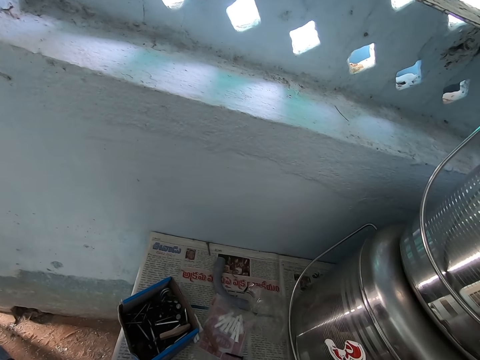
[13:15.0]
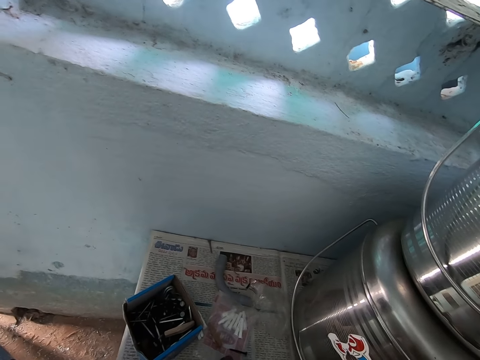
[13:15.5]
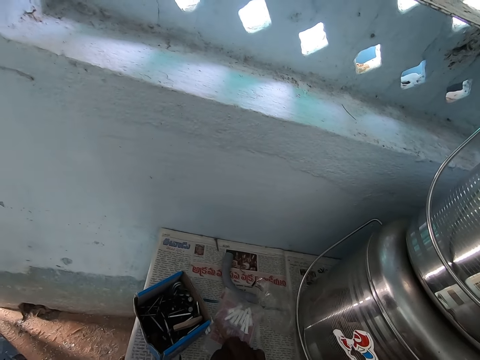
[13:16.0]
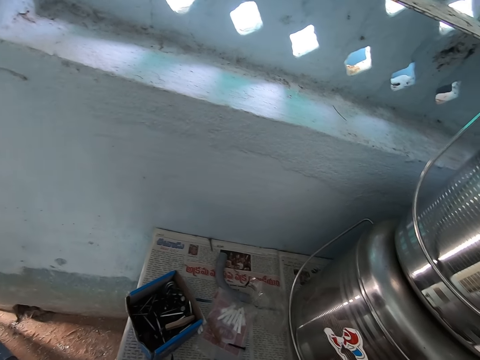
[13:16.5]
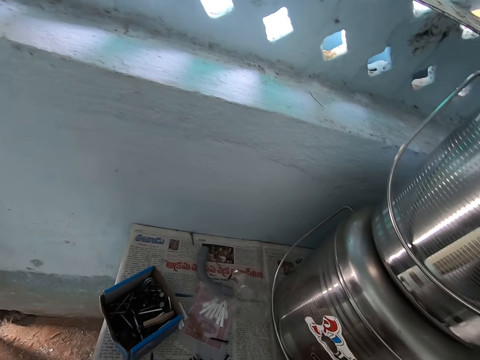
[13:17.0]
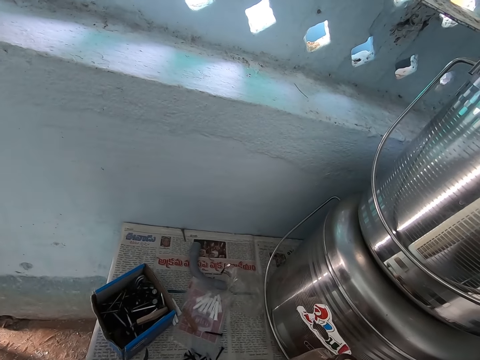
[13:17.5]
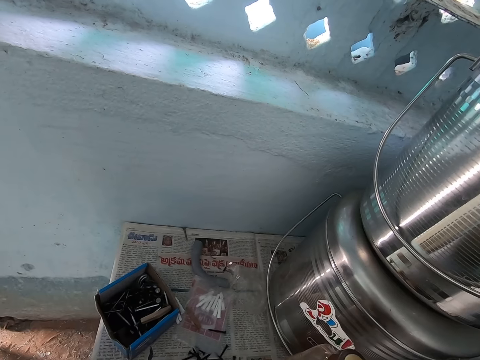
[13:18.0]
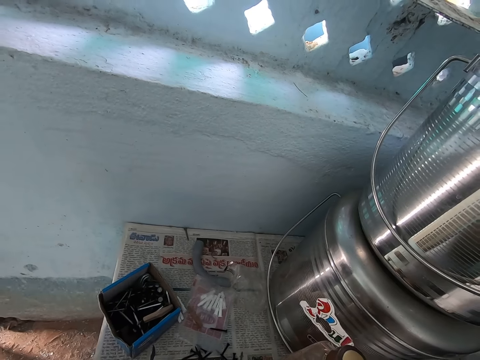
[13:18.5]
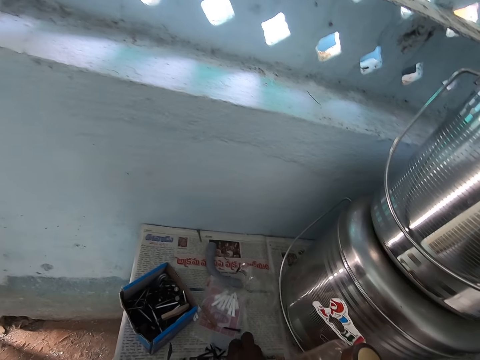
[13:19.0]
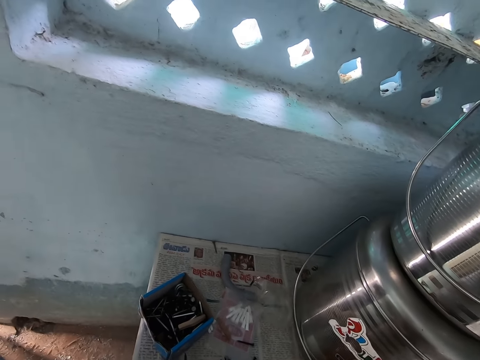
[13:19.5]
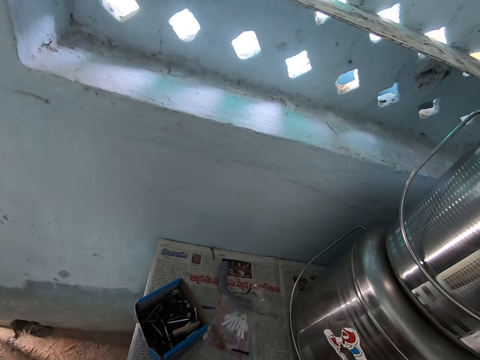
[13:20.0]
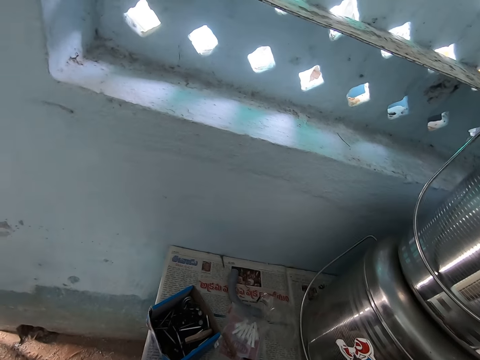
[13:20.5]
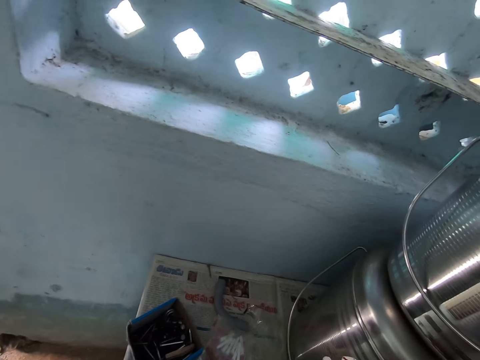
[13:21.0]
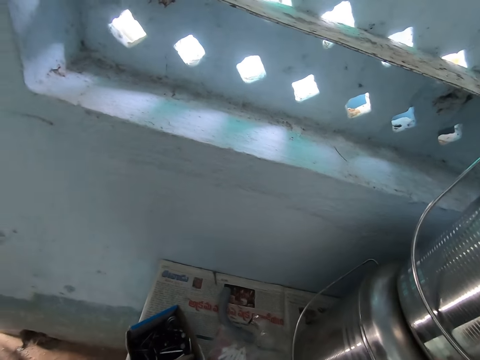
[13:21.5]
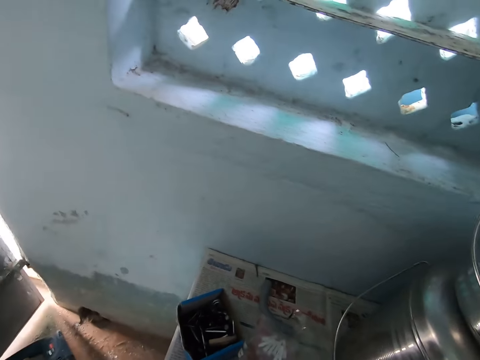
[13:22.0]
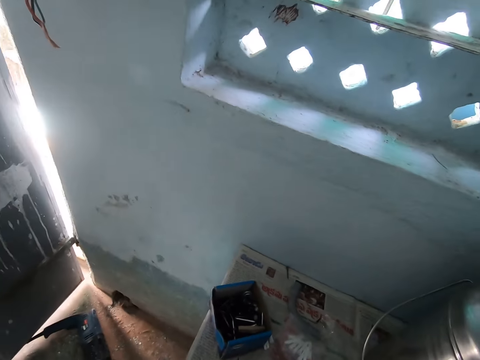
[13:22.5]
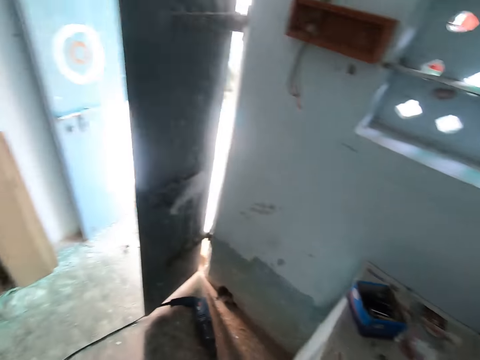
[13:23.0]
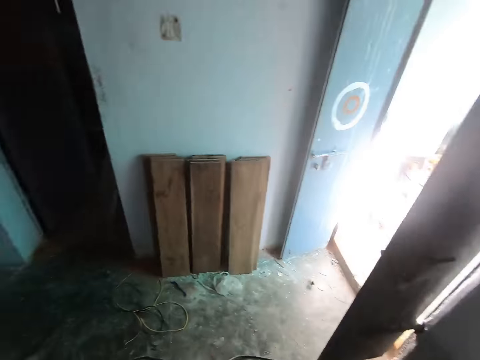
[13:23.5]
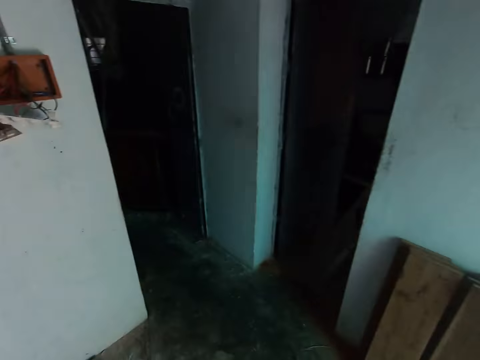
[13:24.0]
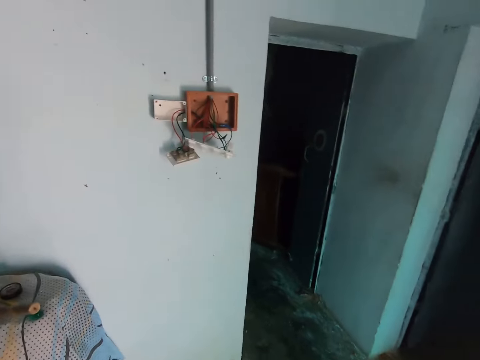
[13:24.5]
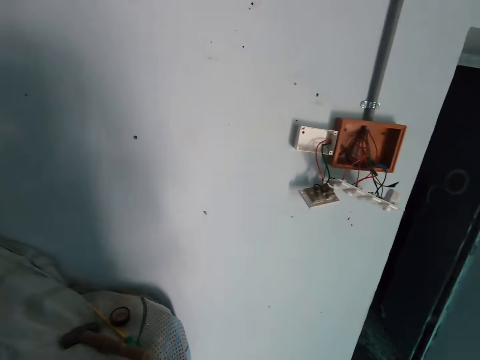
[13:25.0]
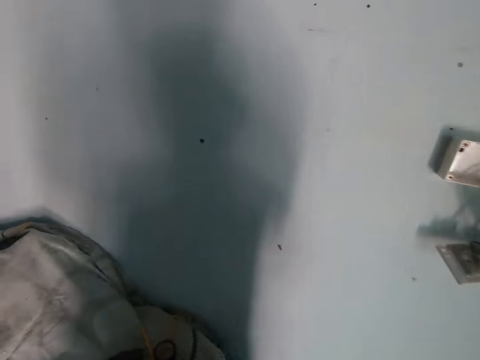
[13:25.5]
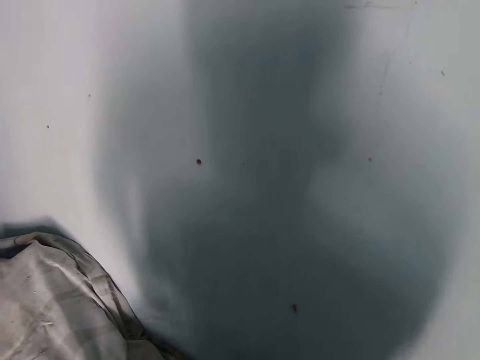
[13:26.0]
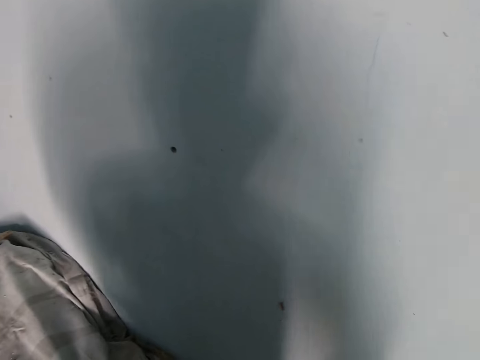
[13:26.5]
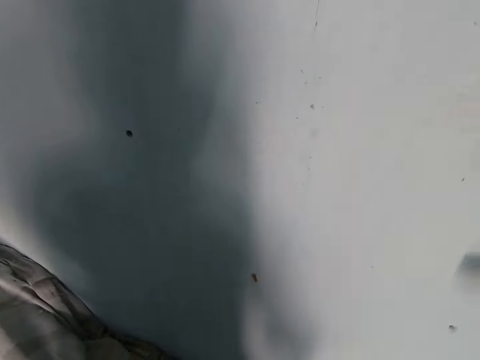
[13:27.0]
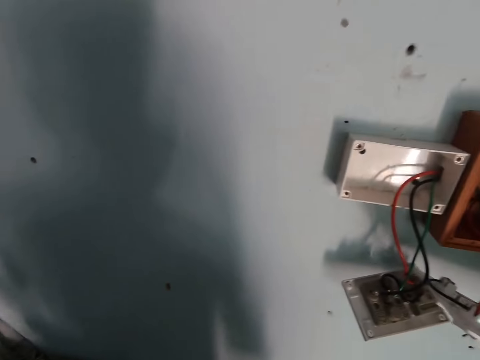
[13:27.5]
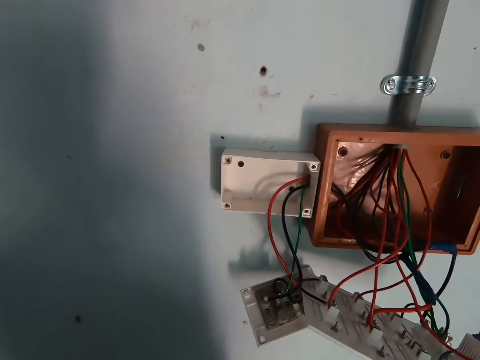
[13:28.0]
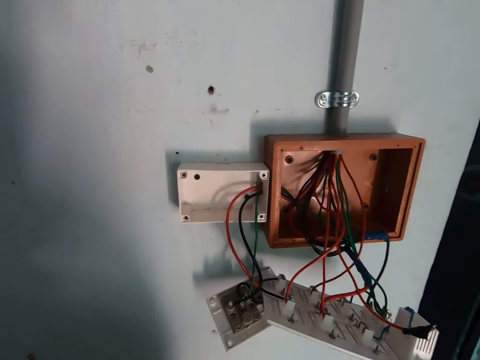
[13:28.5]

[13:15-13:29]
The camera wearer picks up screws from the table with his right hand. He adjusts items on the table. He looks around a room. He walks around the room. He looks around the room.

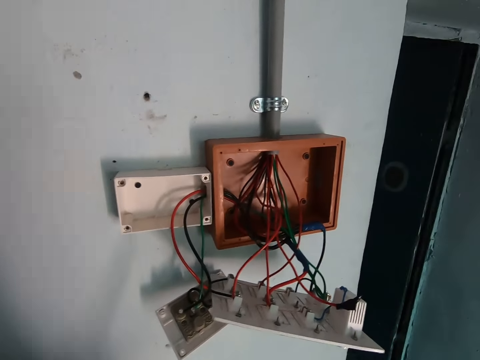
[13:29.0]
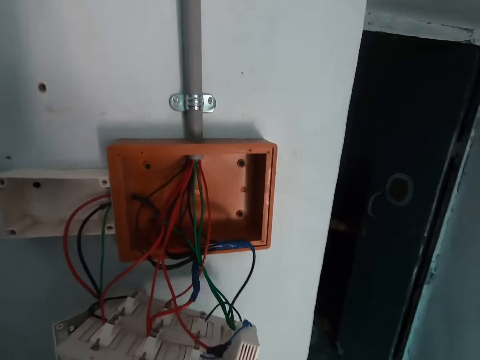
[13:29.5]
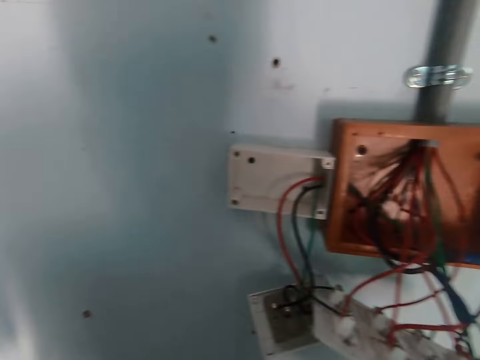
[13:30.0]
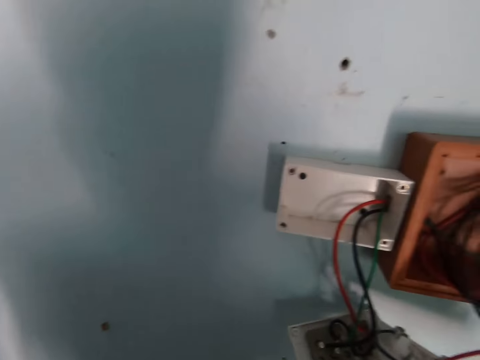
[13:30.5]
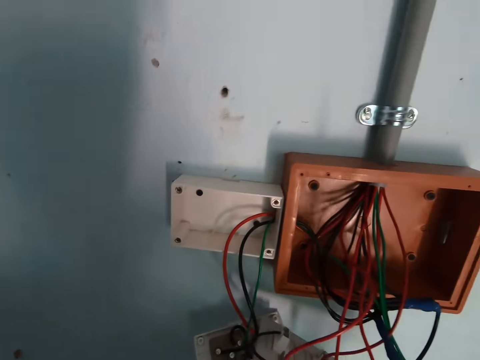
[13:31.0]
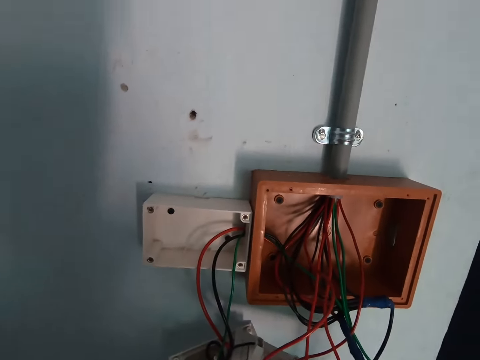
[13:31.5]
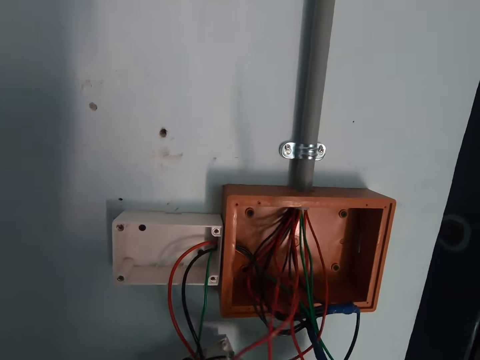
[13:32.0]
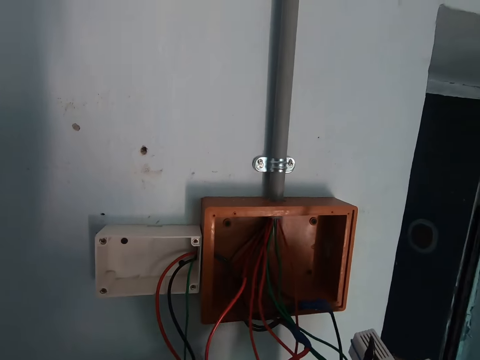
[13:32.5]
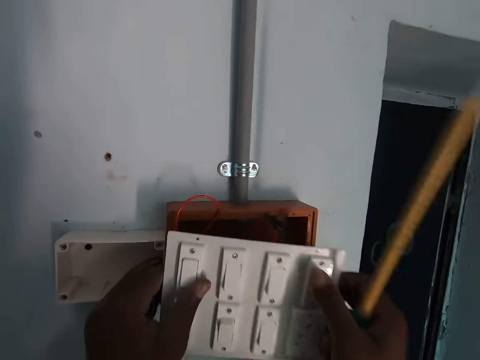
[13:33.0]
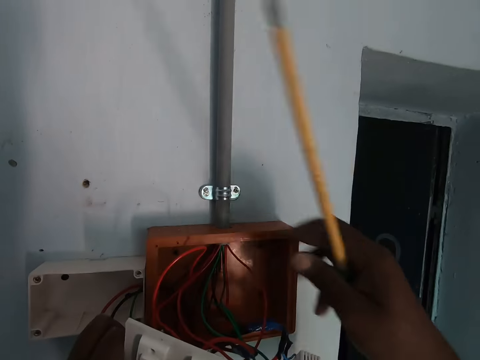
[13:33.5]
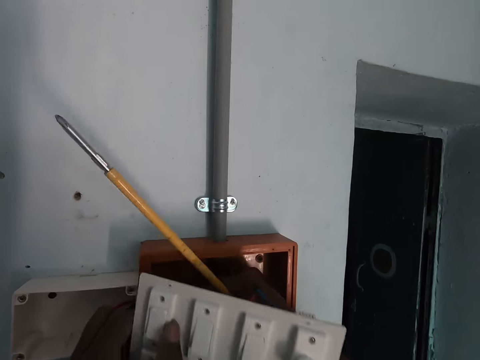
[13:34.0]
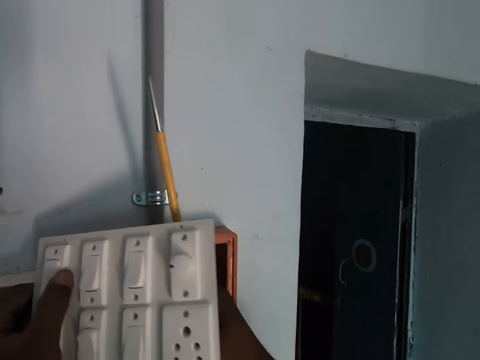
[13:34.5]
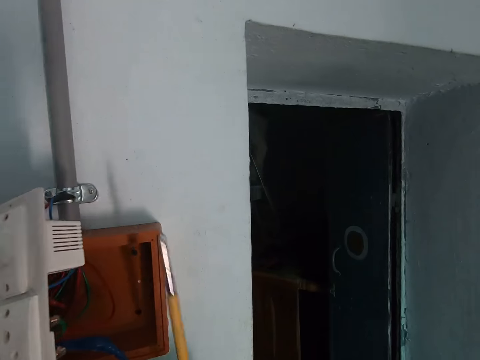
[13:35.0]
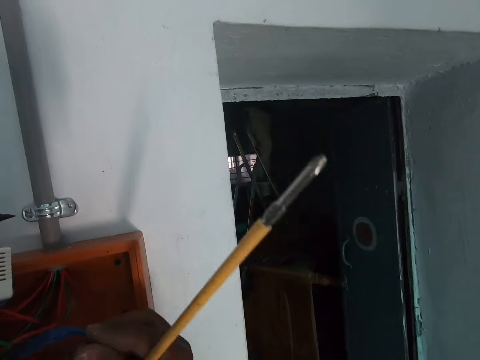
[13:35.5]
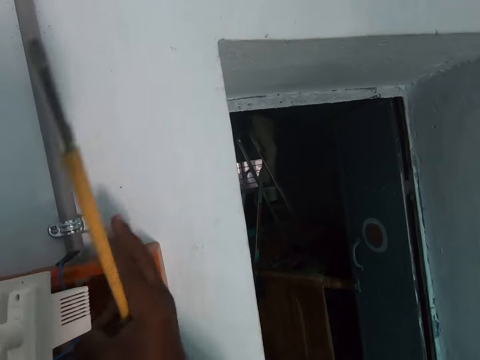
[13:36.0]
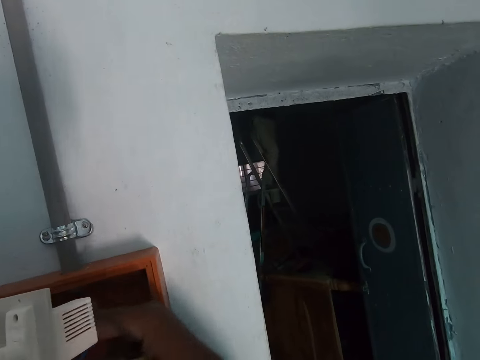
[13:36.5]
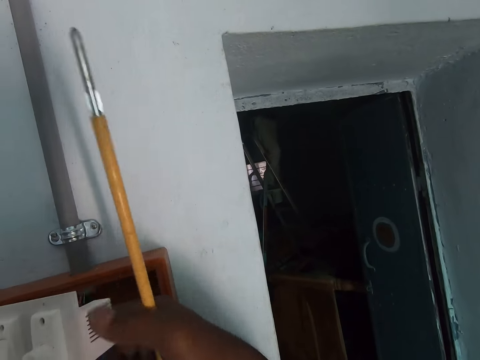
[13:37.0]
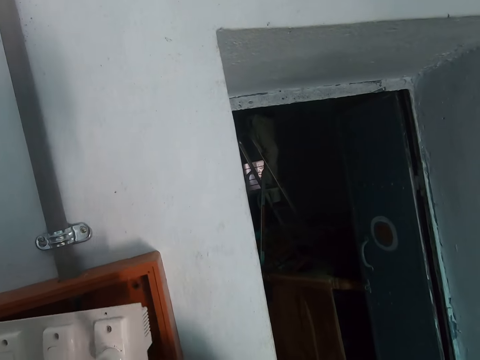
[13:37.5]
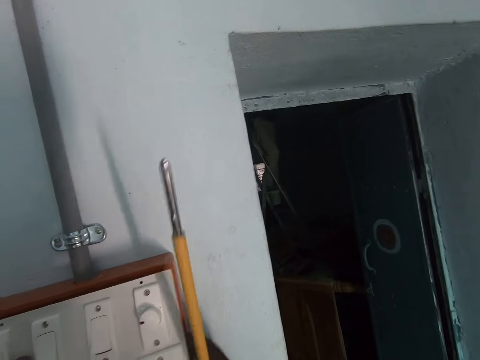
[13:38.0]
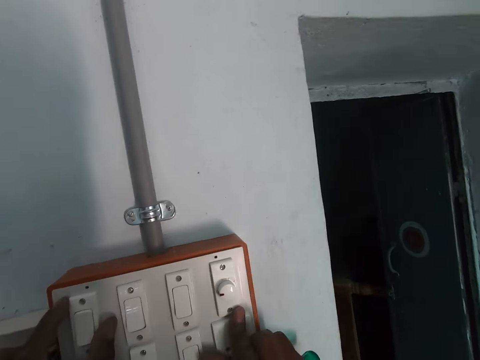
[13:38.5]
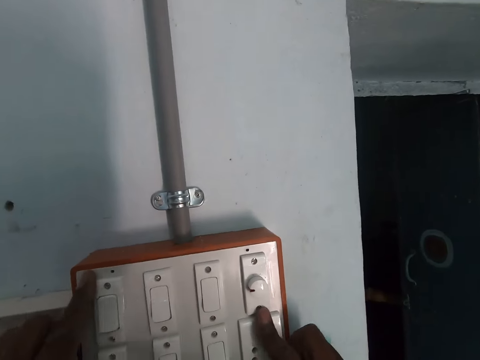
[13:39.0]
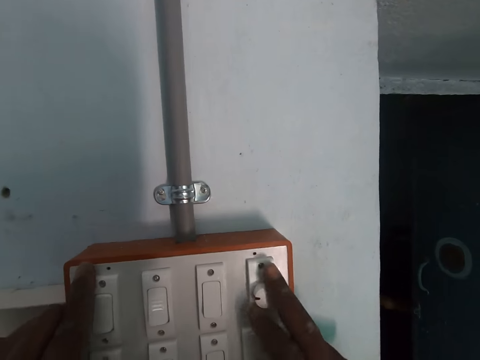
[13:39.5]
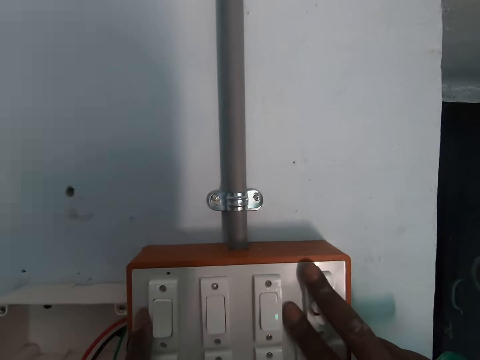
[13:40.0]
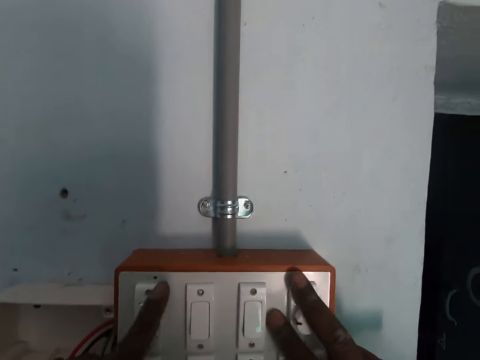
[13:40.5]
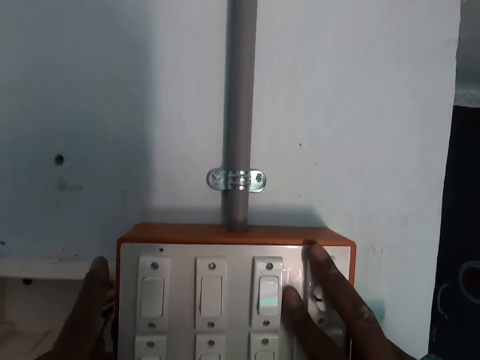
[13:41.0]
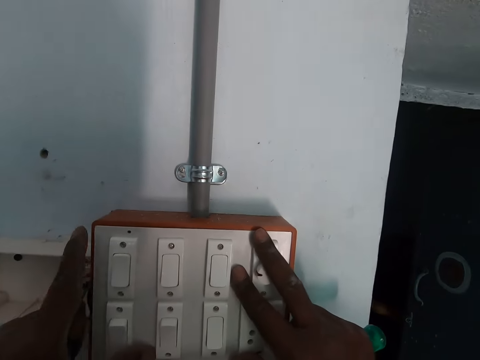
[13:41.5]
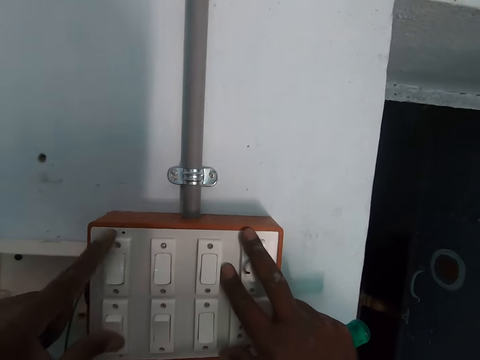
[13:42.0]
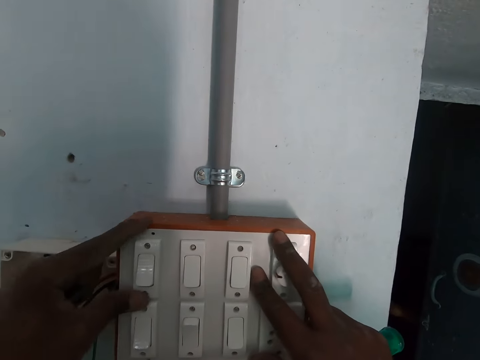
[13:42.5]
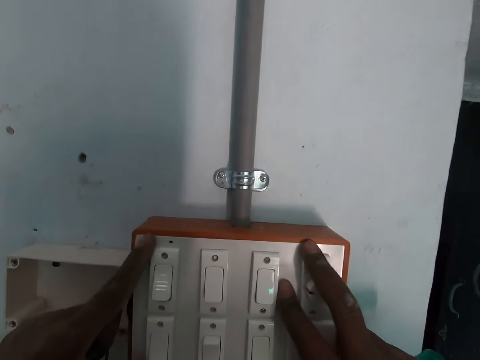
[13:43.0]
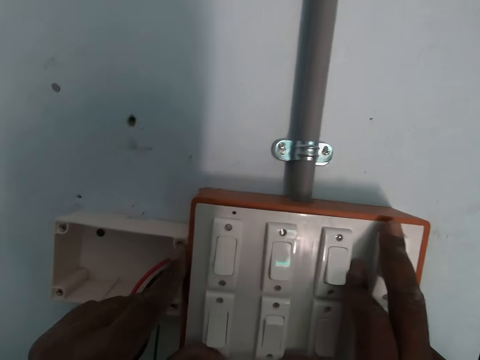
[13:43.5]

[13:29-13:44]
The camera wearer walks around a room. He adjusts wires in a socket. He holds the switch box with both hands. He holds the screwdriver with his right hand. He adjusts a socket in a meter box. He holds the cables with his right hand. He adjusts wires in the meter box. He adjusts the socket in the meter box. He fixes the socket box to the wall with both hands. He flips some switches with his left hand. He adjusts a switch on the socket.
